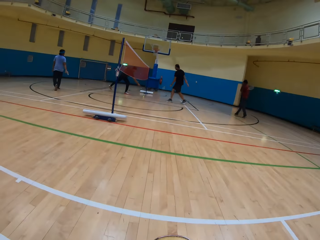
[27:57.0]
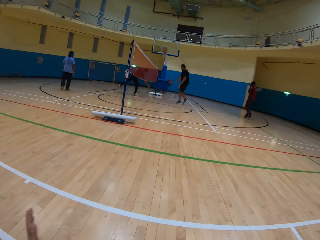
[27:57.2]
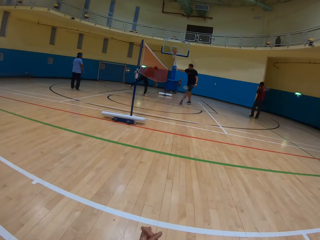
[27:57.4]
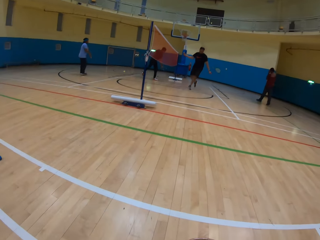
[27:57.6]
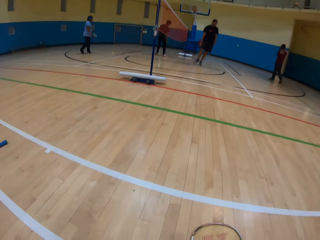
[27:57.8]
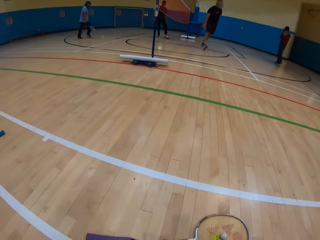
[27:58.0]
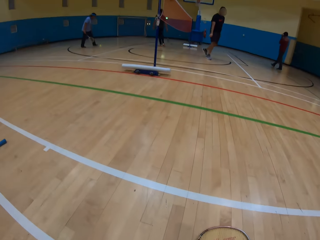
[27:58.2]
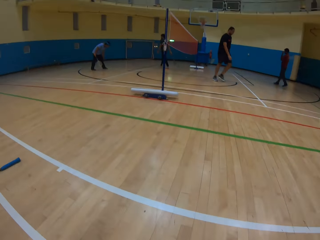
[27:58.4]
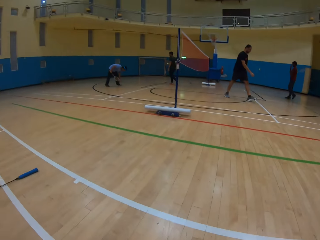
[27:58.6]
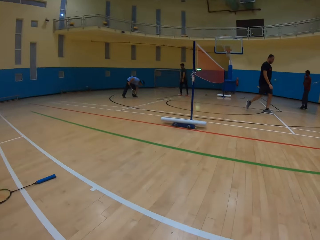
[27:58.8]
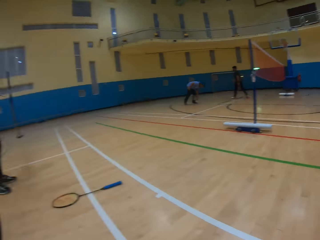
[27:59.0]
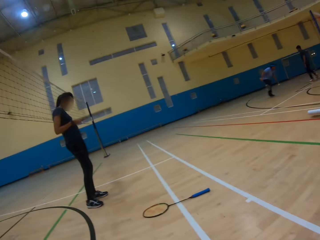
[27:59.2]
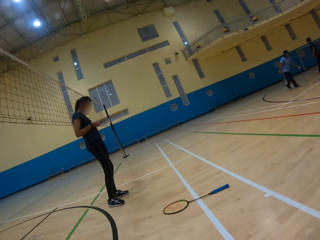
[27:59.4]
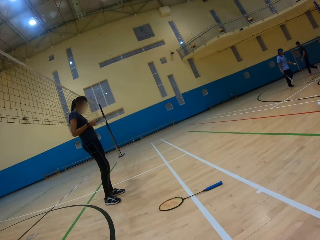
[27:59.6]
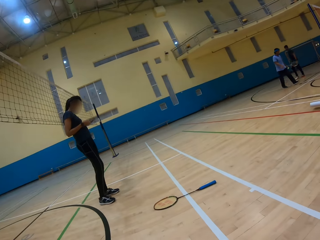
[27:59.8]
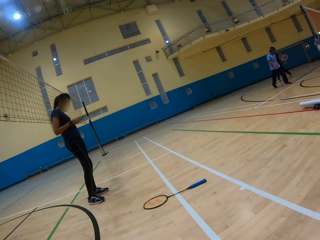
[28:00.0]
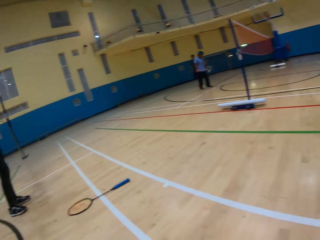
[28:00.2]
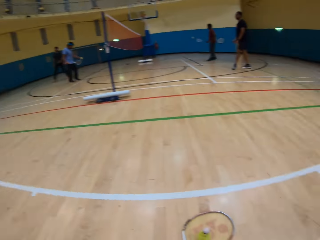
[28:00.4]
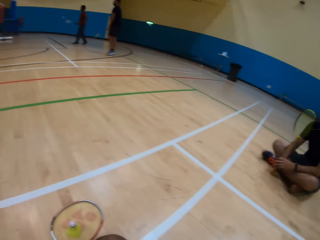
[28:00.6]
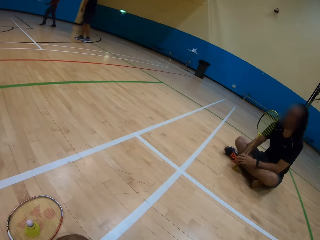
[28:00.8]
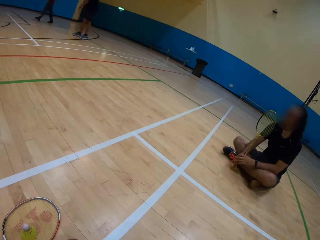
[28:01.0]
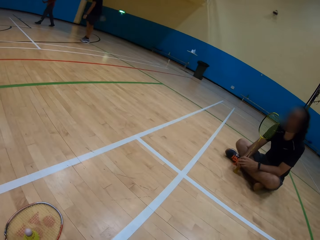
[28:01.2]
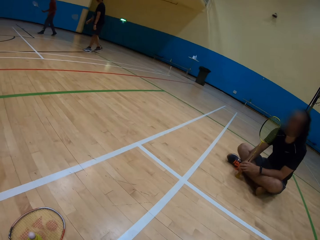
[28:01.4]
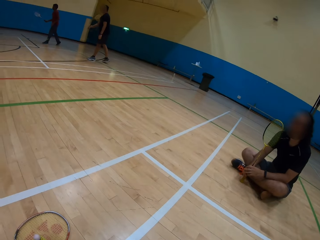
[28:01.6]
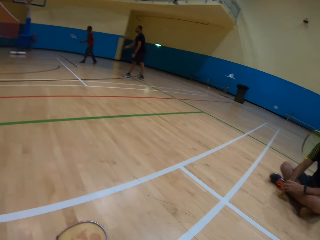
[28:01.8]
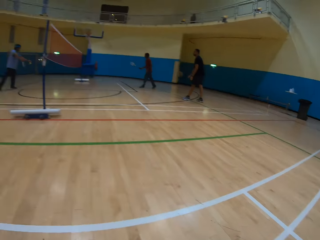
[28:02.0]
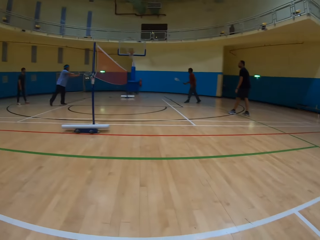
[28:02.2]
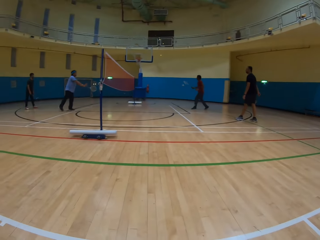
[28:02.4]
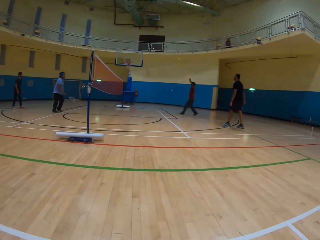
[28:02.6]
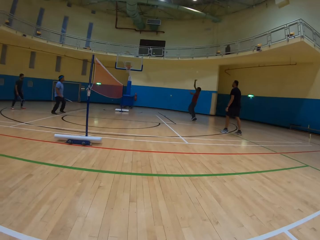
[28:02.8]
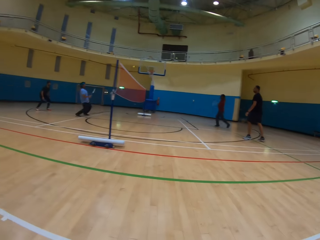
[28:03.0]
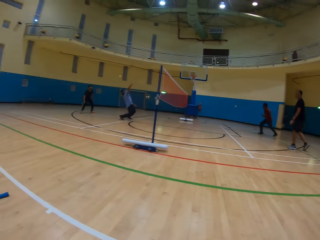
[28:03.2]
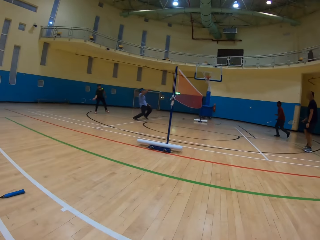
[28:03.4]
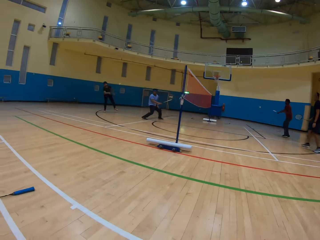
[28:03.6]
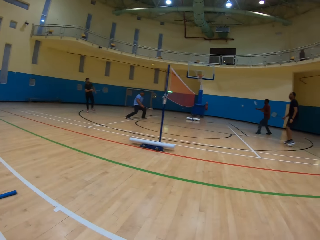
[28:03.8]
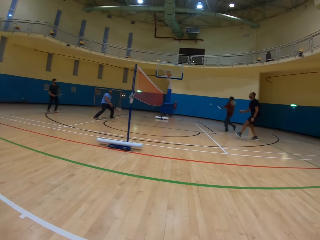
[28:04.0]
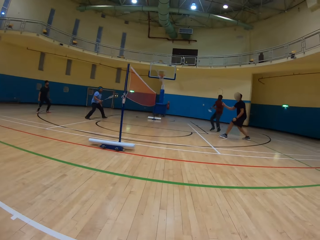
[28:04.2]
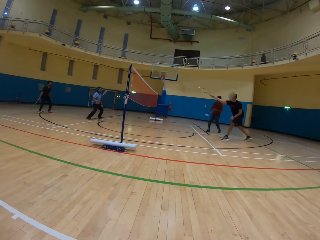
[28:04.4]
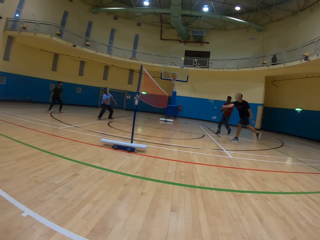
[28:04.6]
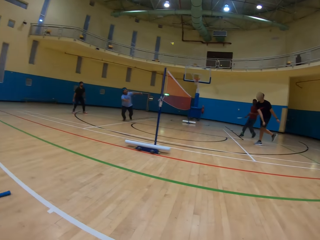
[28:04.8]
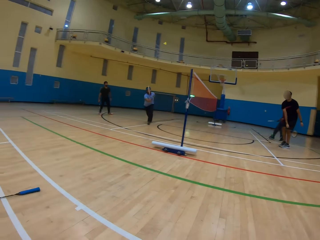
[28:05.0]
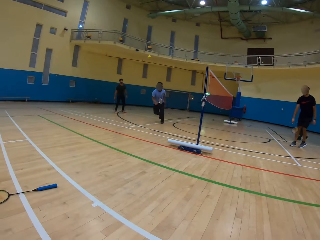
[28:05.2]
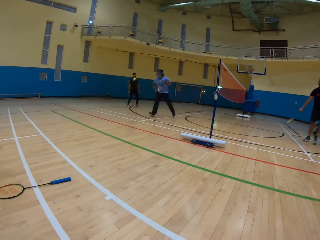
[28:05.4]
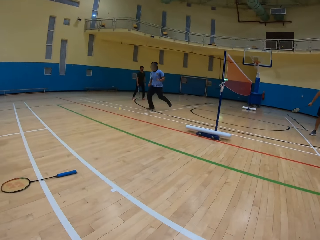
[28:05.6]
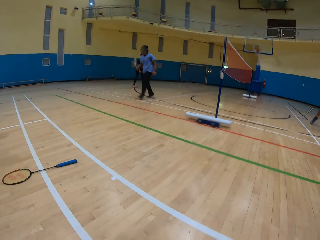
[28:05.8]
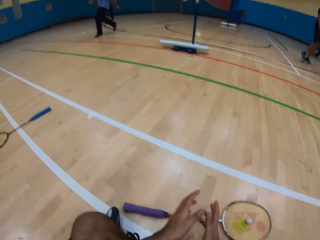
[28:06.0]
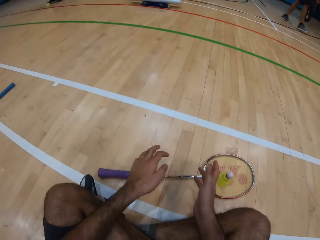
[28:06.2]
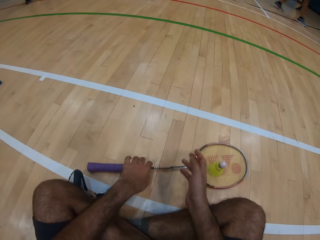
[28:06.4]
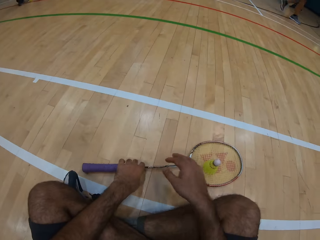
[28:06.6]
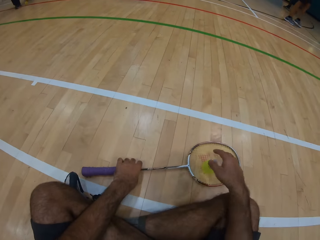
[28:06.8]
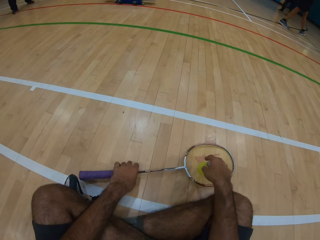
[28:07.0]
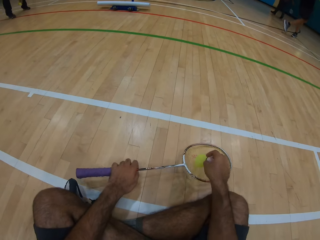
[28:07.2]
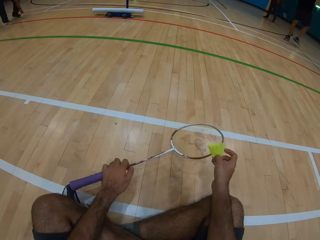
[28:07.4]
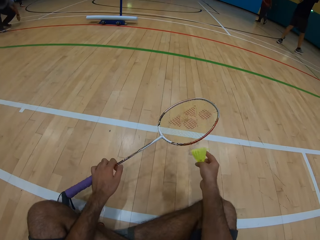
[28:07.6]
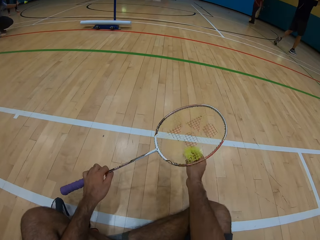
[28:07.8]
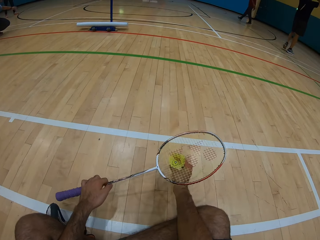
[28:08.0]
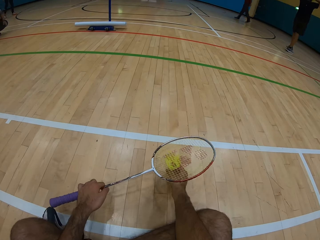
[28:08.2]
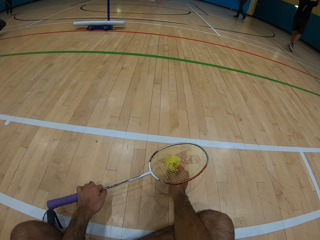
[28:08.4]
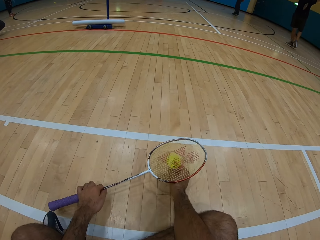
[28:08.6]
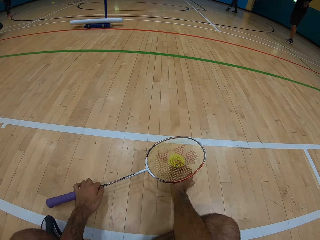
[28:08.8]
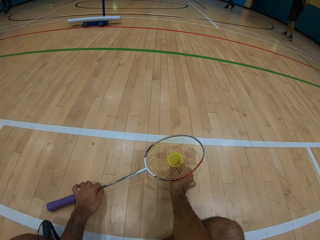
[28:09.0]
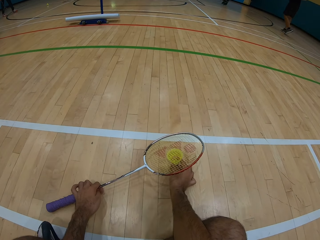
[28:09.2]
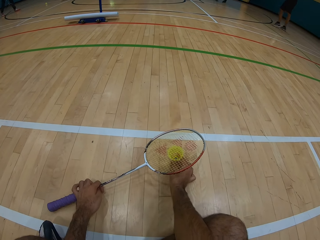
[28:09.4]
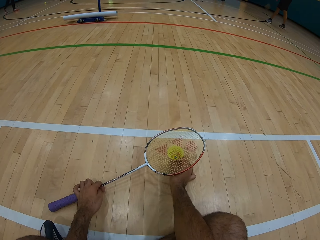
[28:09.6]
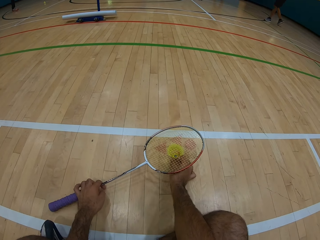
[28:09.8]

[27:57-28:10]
A man picks up the shuttlecock. A woman uses her phone. The camera wearer looks around the playing ground and looks at the team playing badminton. Another man hits the shuttlecock. The camera wearer picks up the racket, picks up the shuttlecock, puts the shuttlecock down and puts the racket on the ground.

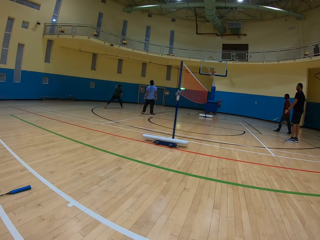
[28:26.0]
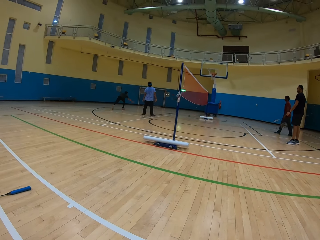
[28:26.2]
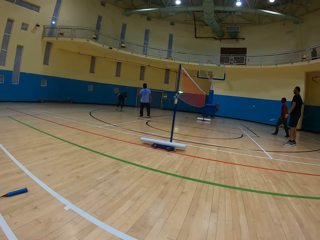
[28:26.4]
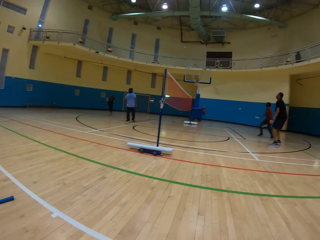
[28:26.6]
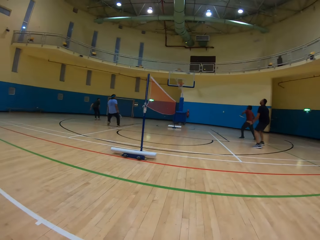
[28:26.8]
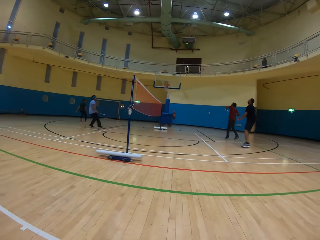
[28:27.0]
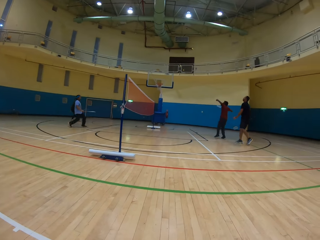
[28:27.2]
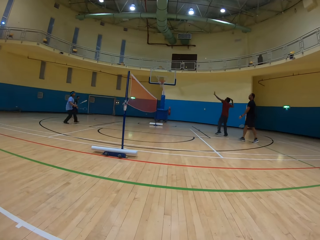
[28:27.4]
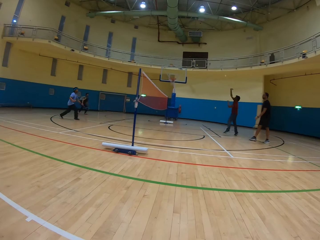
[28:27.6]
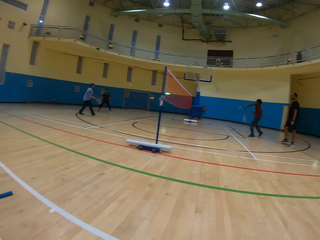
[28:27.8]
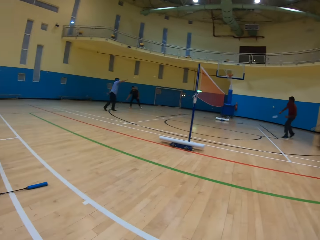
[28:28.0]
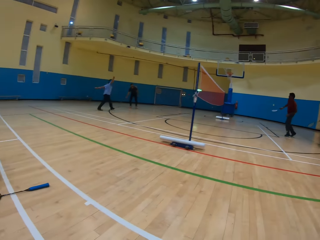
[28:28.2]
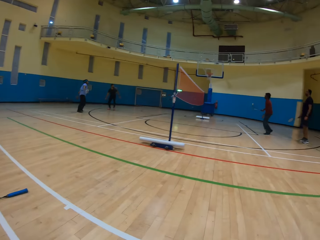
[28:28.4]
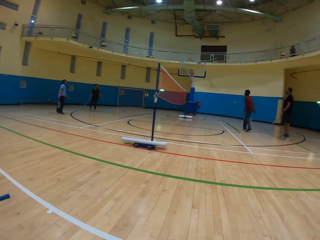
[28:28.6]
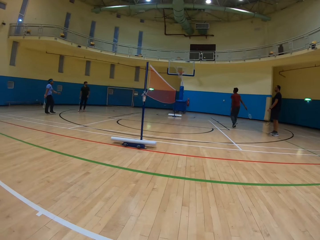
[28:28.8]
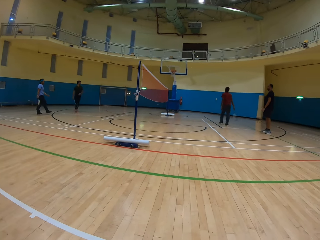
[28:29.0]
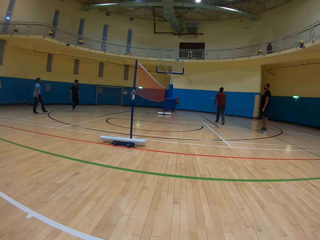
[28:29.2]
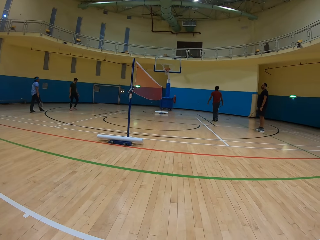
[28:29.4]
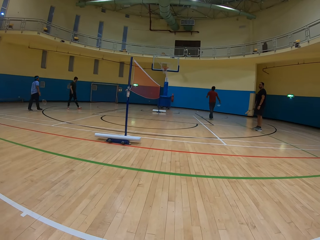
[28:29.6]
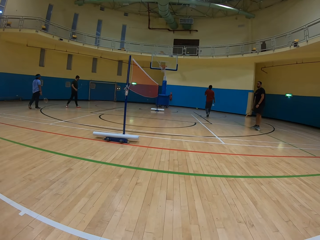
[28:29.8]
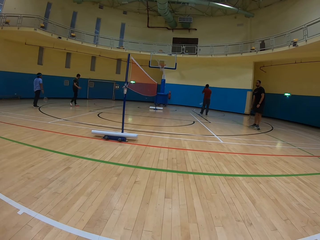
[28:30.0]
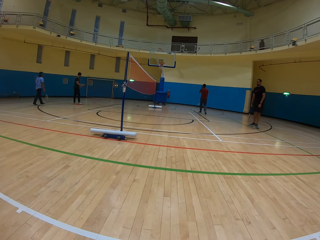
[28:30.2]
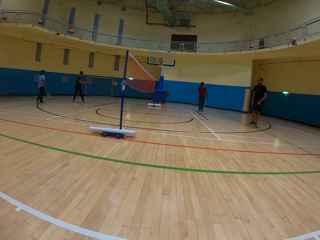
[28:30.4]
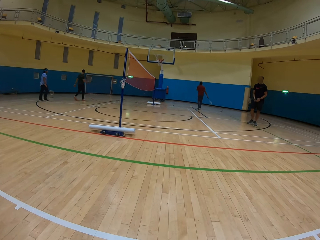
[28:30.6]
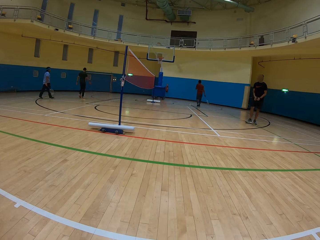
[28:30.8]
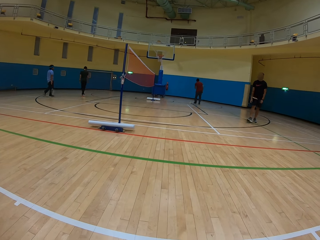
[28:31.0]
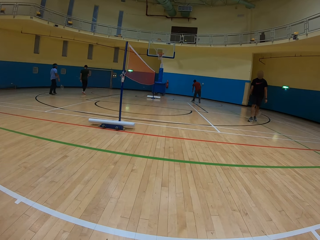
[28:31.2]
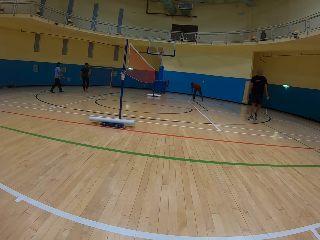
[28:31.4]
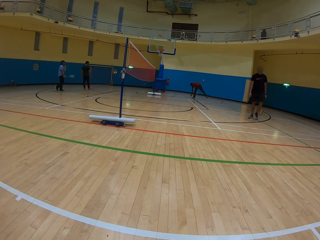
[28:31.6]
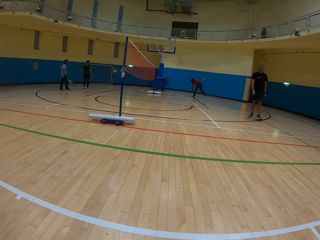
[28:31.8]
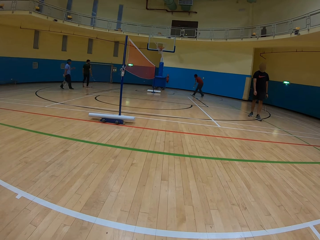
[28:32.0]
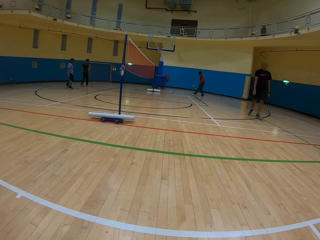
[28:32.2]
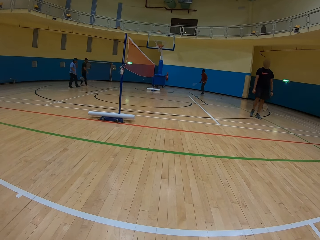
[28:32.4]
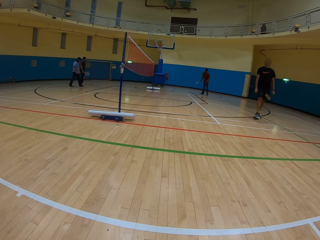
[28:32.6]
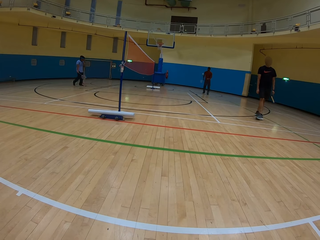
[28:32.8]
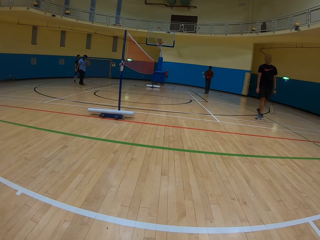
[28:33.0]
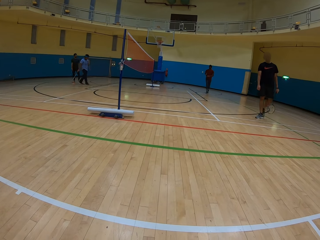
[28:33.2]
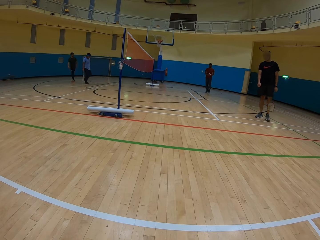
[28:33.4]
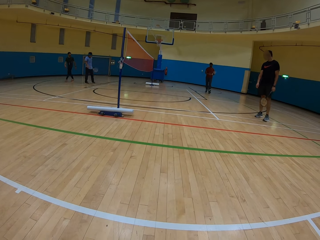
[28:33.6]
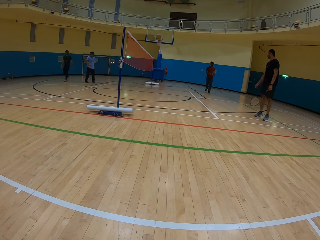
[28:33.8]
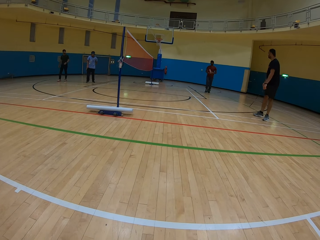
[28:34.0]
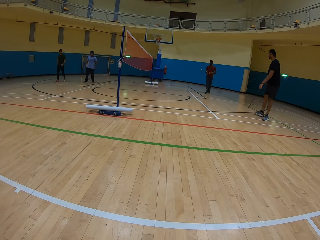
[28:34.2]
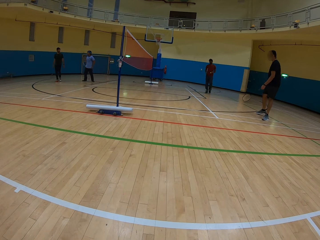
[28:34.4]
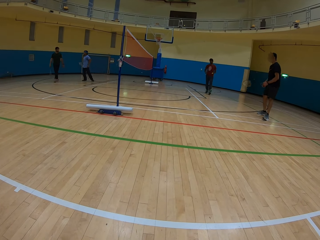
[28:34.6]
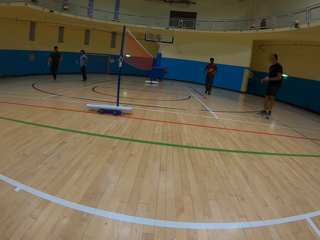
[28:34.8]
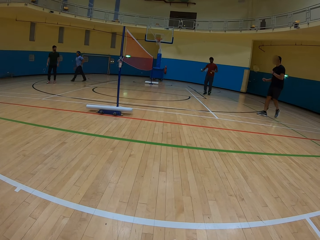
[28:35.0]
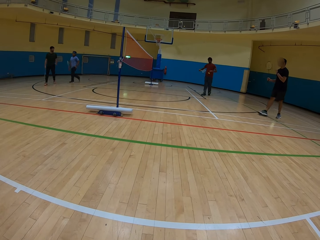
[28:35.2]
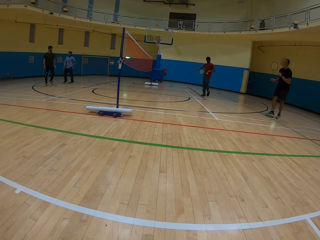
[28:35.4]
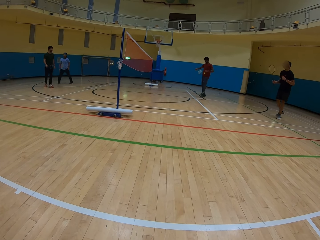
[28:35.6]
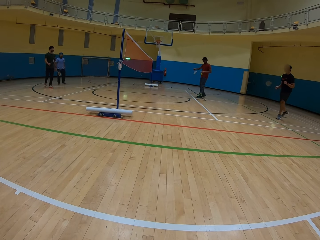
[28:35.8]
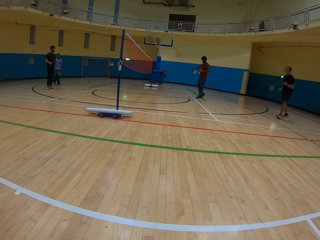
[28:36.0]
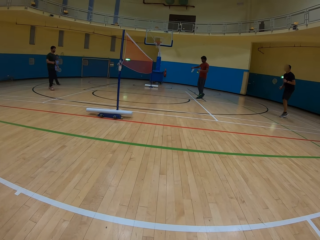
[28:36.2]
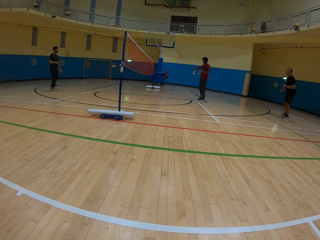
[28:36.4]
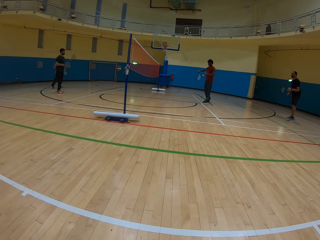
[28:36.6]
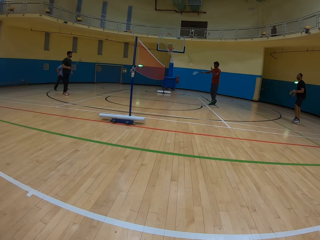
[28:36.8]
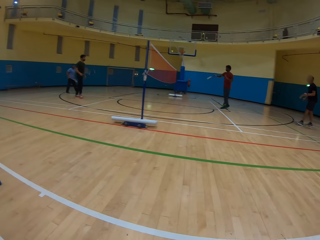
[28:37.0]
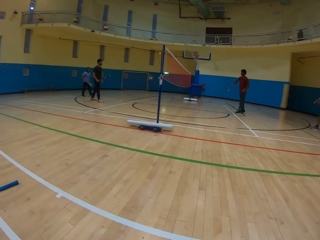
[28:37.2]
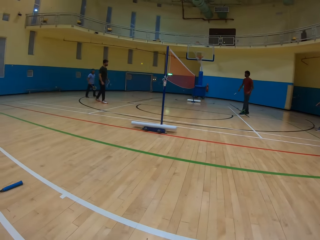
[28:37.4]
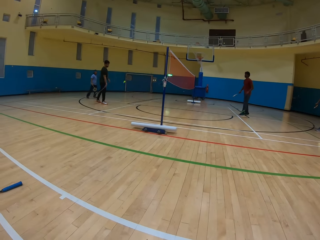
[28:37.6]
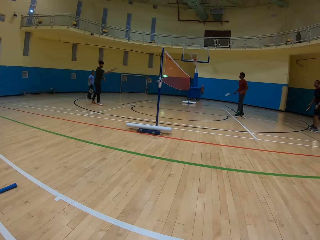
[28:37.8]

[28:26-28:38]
A man hits the card. Another man picks up the shuttlecock and hits the shuttlecock.
